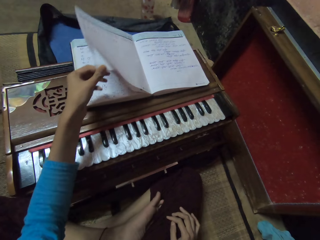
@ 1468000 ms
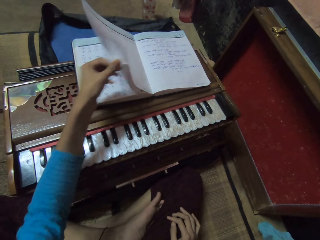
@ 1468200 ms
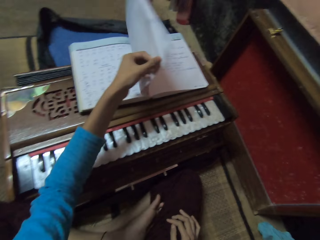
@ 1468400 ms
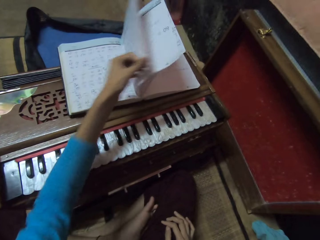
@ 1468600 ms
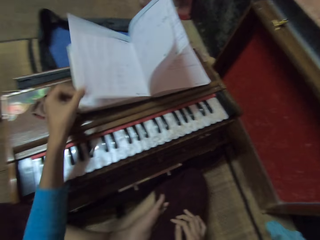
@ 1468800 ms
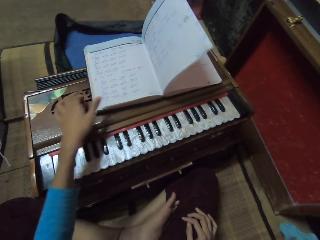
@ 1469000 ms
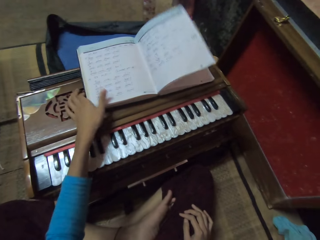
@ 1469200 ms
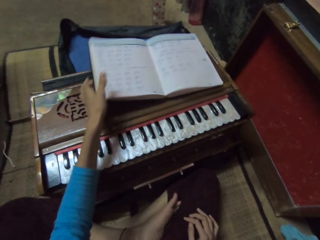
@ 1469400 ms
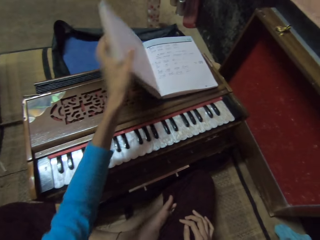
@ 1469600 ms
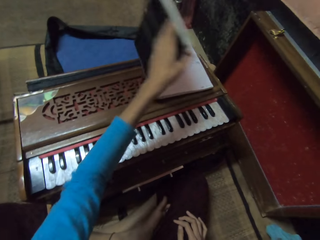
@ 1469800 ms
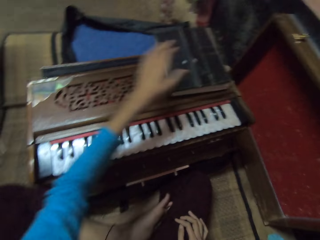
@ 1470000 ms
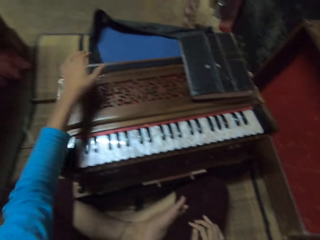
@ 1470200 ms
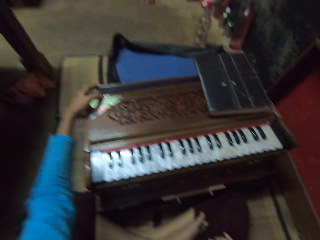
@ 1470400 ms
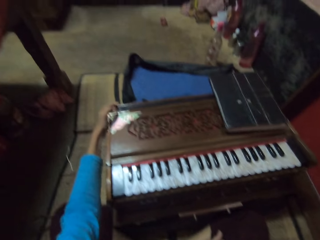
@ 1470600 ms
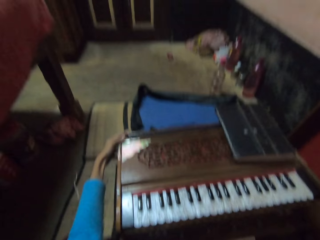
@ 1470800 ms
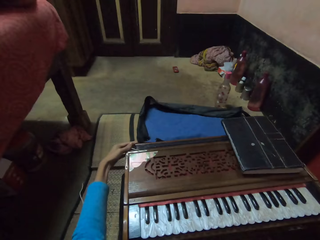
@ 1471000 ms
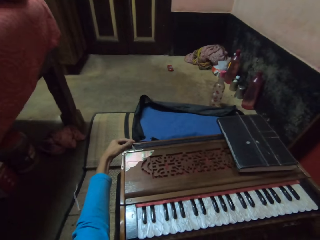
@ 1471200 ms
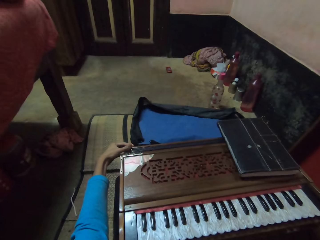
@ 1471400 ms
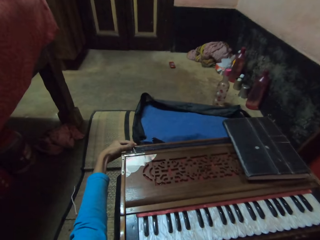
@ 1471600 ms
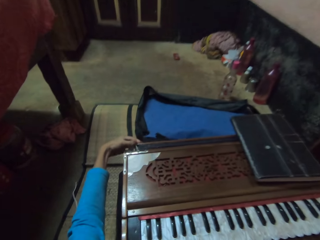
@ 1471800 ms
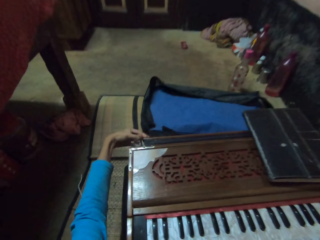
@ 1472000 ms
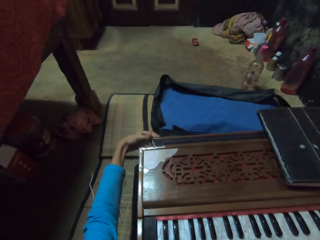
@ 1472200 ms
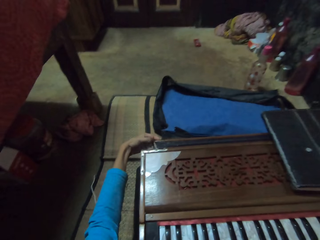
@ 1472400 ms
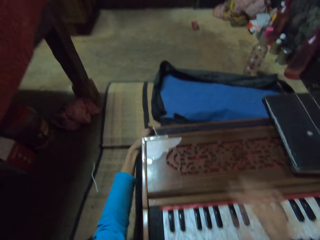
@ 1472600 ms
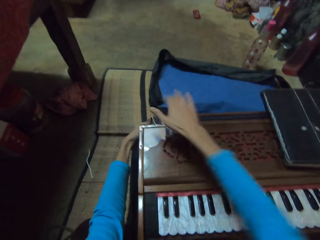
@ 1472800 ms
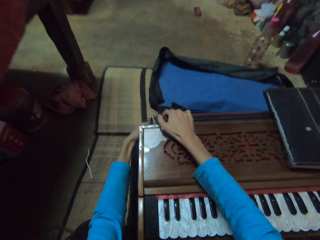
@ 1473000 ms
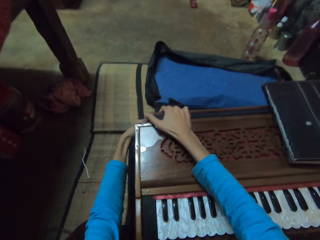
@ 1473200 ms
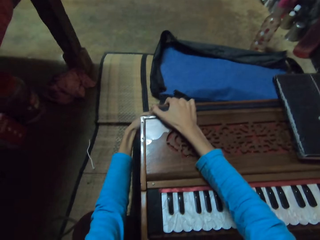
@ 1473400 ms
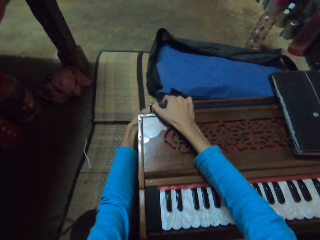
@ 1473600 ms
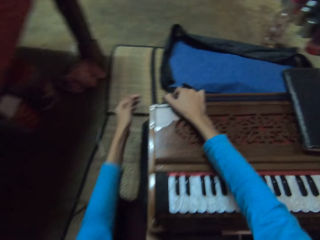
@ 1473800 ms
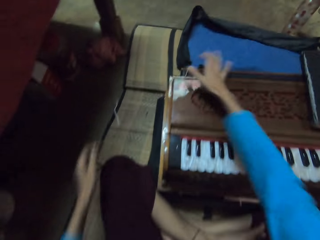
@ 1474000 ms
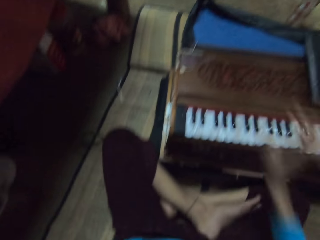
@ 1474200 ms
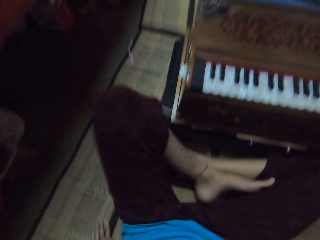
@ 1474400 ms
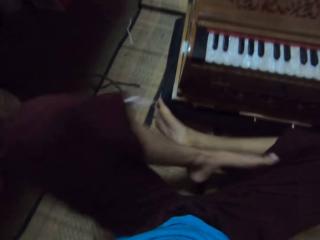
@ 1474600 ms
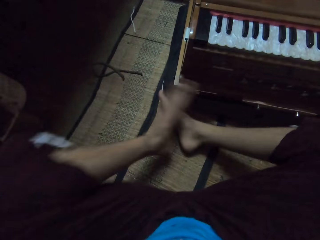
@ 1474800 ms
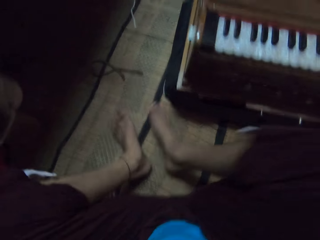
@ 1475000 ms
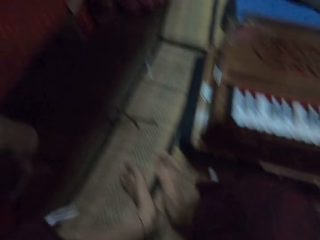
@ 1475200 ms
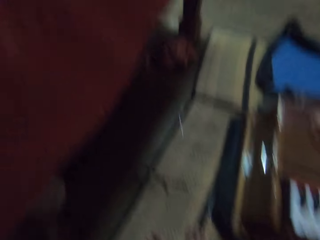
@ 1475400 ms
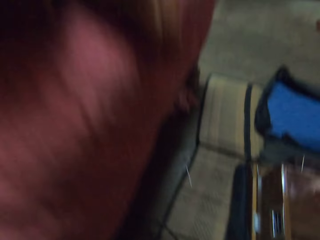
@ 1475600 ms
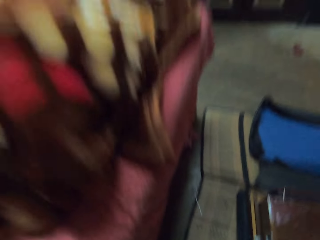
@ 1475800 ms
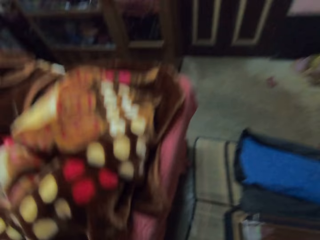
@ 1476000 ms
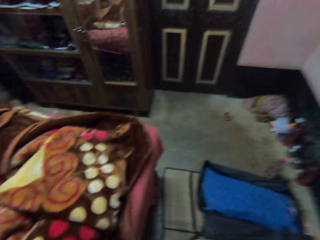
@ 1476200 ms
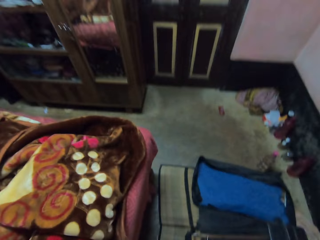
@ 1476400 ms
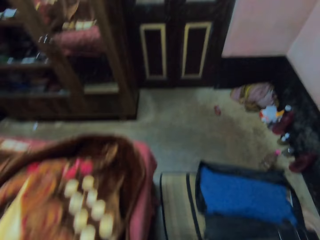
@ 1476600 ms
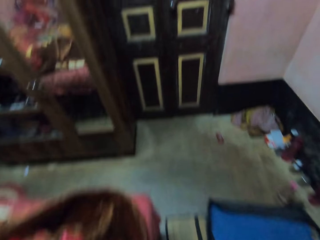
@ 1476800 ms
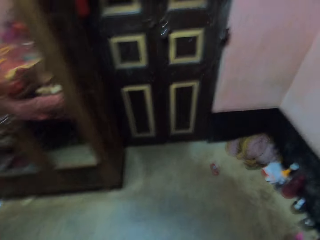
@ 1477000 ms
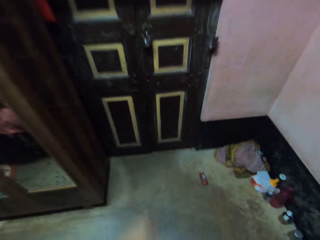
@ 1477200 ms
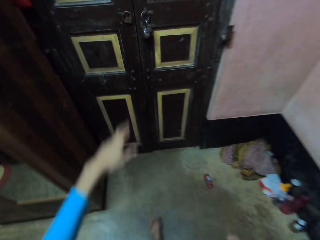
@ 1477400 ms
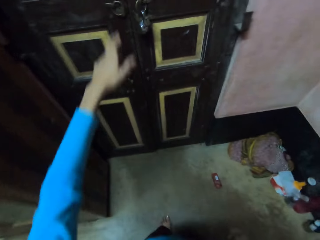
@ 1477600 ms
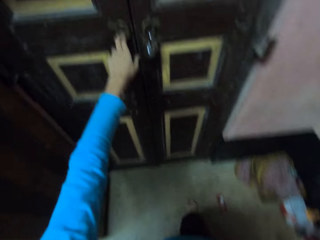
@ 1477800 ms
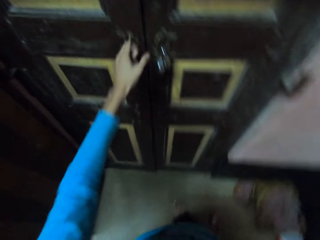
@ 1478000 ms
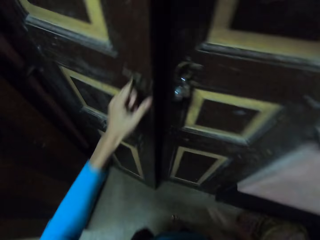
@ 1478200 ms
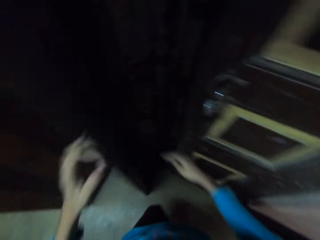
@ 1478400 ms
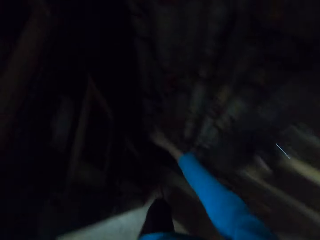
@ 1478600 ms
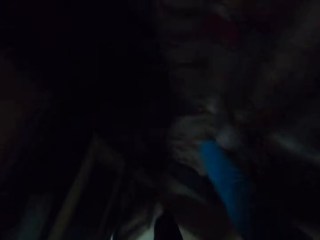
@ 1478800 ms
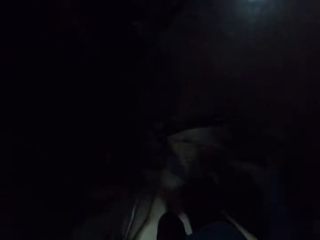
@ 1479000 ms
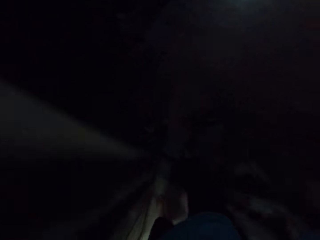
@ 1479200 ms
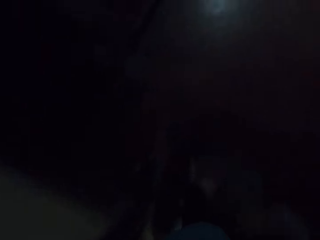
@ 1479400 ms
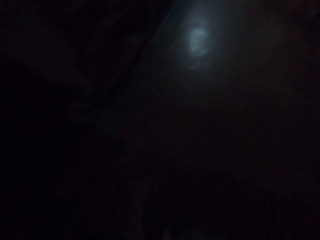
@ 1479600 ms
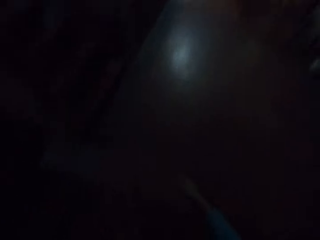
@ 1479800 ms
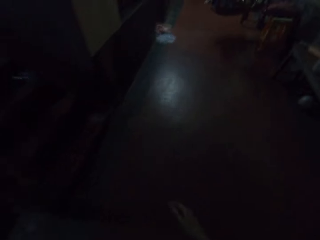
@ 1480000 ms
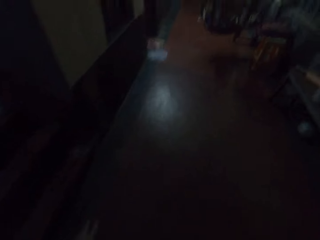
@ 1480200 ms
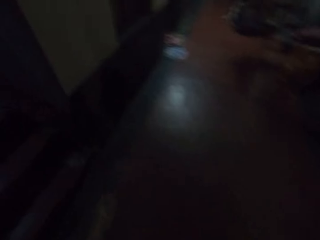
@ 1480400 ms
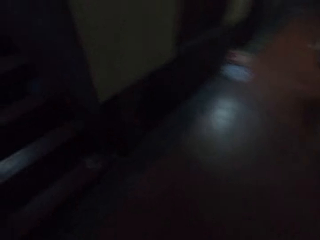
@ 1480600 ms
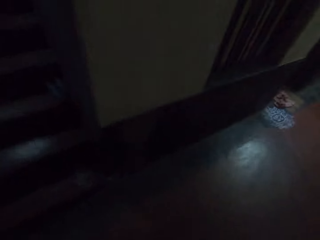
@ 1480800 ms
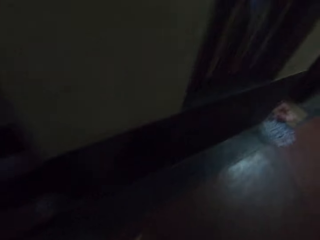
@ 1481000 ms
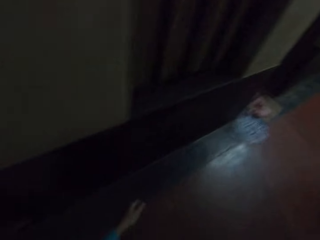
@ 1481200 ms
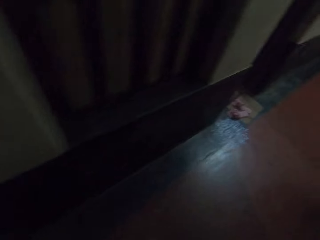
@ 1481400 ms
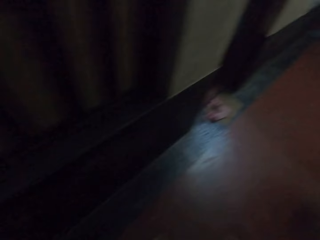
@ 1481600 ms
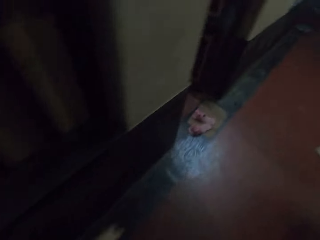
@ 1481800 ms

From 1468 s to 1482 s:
The camera wearer closes the book with his left hand. He touches something. He stands up. He walks around the house. He opens a door with his left hand. He walks around the house.

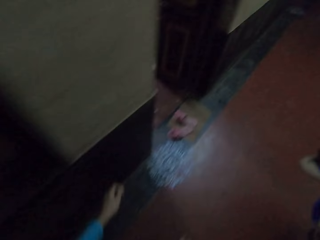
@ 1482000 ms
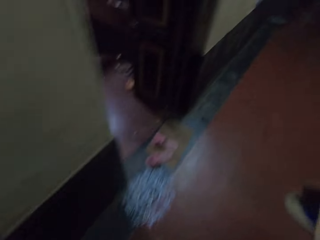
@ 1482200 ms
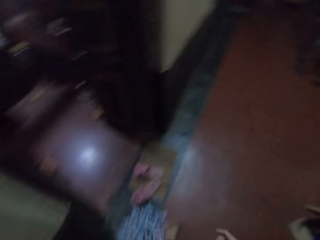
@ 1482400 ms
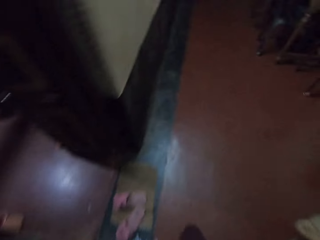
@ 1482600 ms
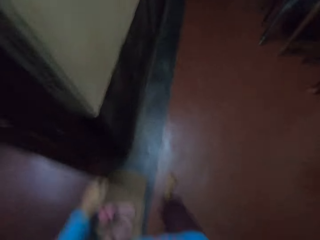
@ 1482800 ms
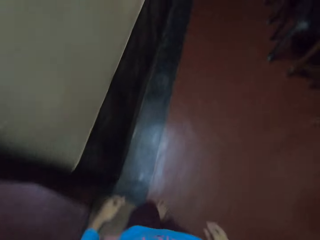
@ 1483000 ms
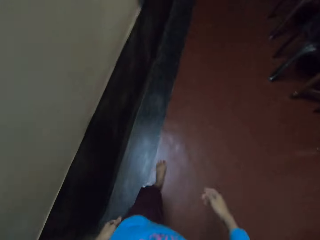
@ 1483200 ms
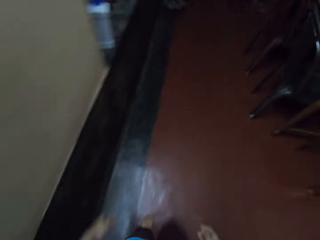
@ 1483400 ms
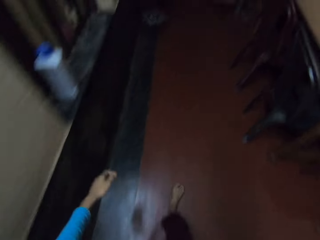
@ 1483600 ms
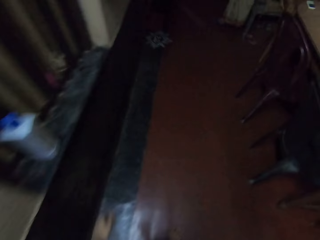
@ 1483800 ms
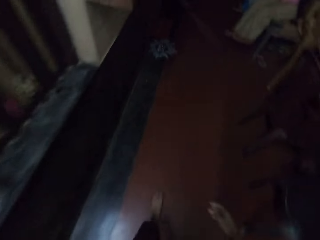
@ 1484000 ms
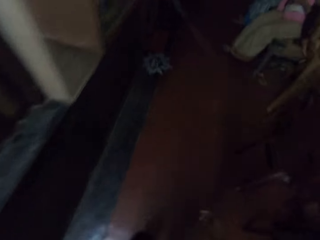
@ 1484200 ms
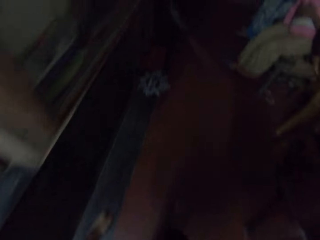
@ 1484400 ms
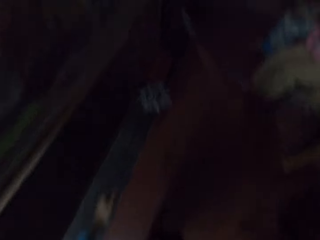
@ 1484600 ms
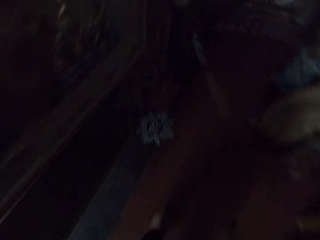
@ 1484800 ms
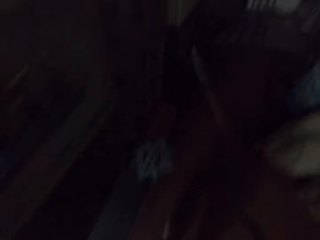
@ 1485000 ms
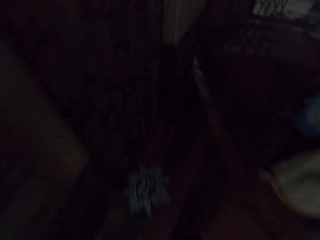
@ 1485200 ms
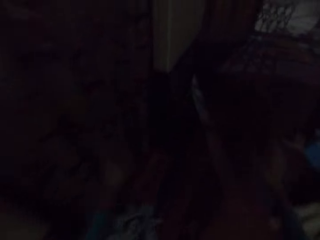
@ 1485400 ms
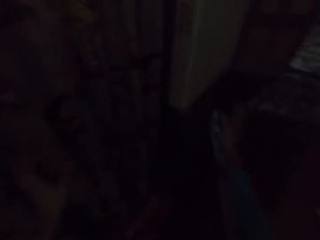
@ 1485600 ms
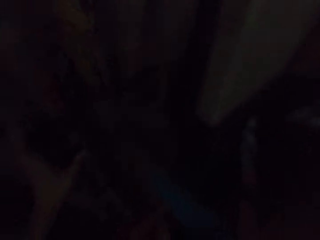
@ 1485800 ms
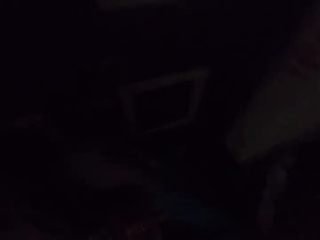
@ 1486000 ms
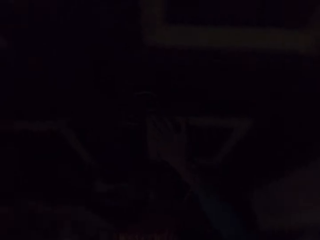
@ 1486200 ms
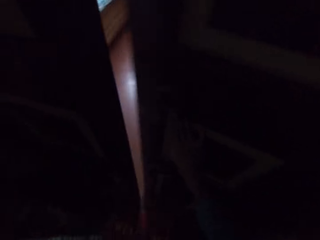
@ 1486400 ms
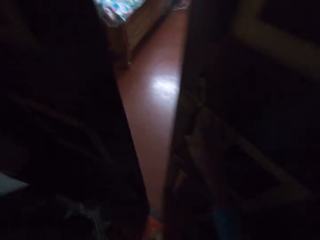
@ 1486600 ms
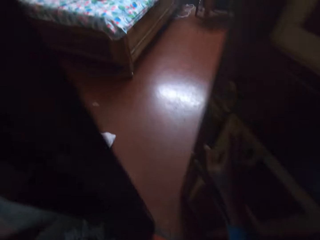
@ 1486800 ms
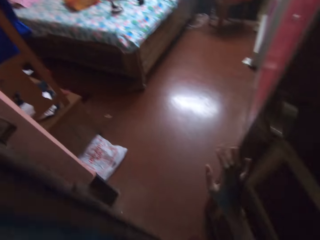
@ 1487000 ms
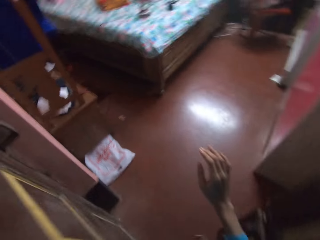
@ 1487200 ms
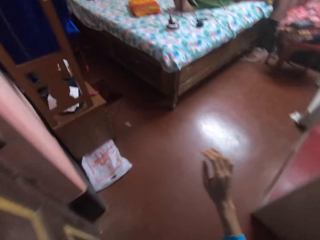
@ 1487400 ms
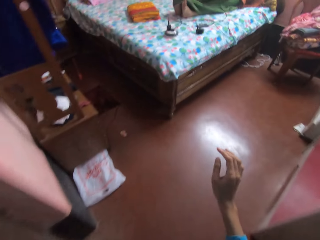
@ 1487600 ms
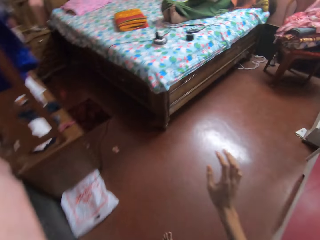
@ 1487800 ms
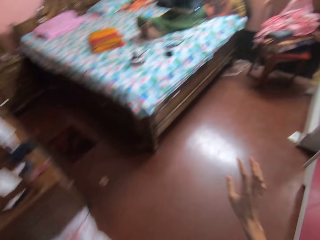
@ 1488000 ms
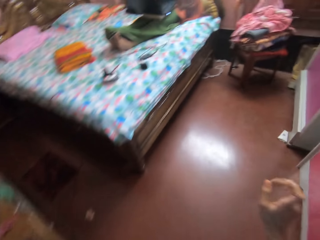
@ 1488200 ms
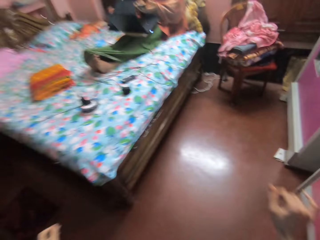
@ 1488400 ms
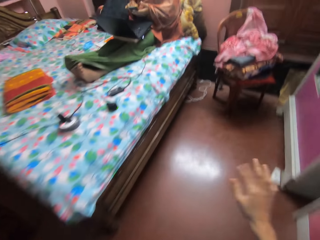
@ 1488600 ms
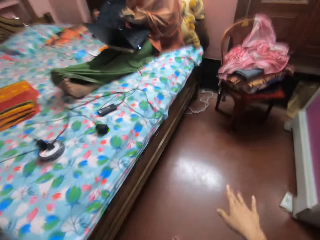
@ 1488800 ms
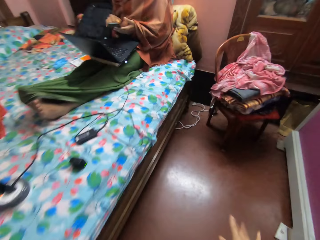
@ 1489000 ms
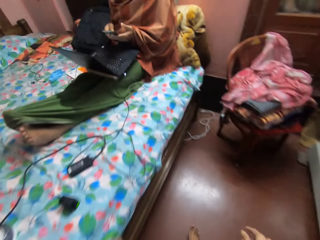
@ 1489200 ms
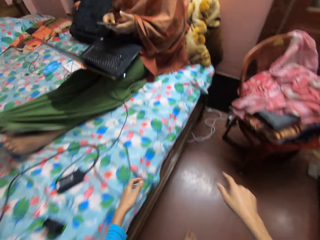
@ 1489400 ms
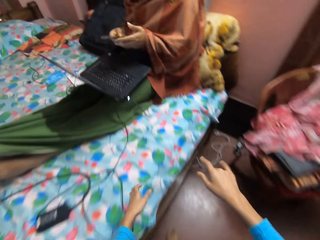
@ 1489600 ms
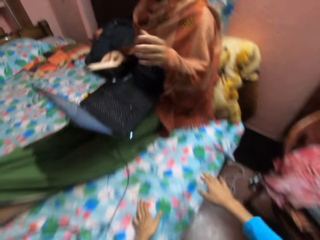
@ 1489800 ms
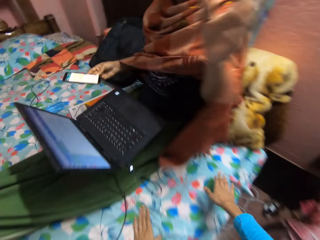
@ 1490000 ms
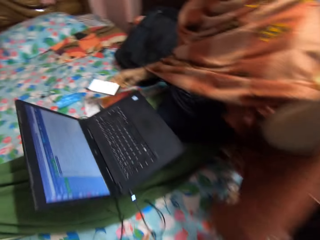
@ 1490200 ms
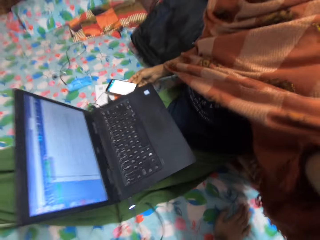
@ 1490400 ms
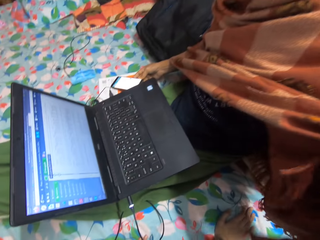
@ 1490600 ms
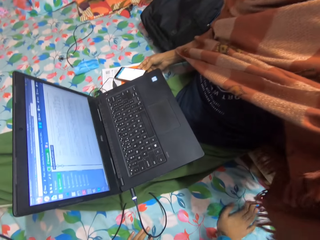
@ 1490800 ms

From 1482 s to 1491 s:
The camera wearer opens the door. They walk around the house. They converse with a woman.
